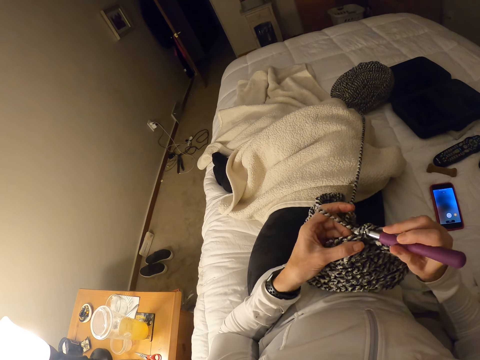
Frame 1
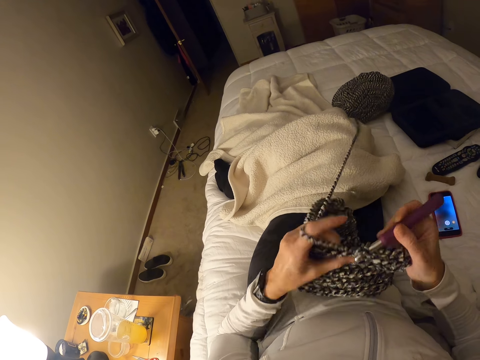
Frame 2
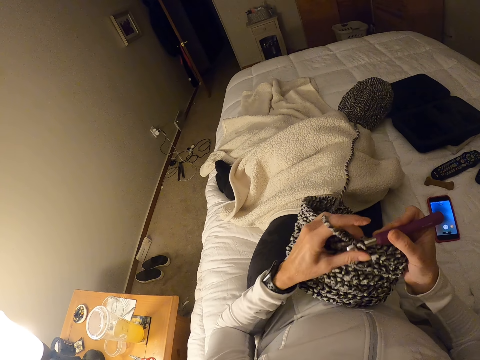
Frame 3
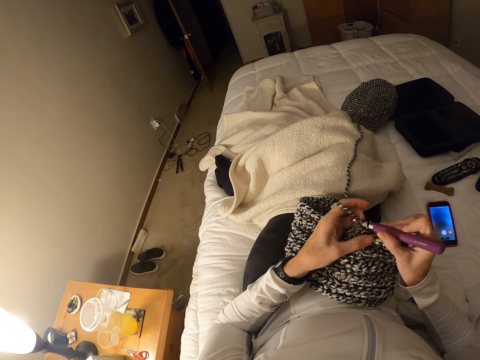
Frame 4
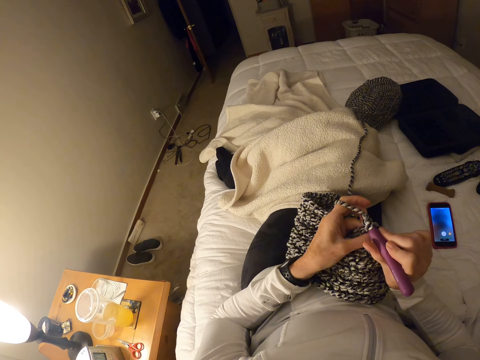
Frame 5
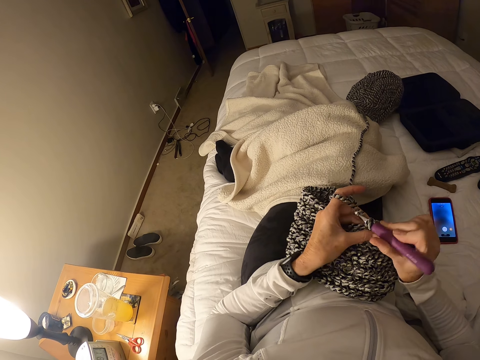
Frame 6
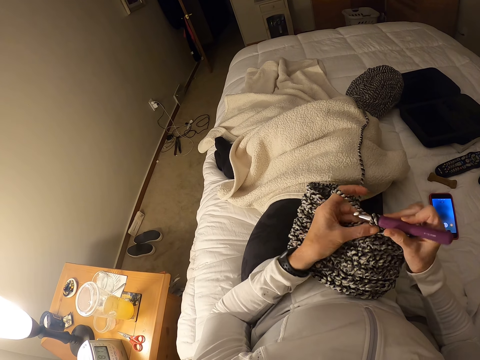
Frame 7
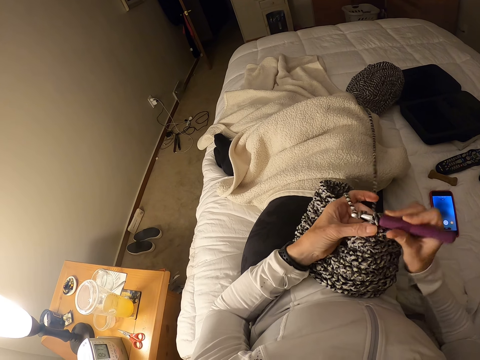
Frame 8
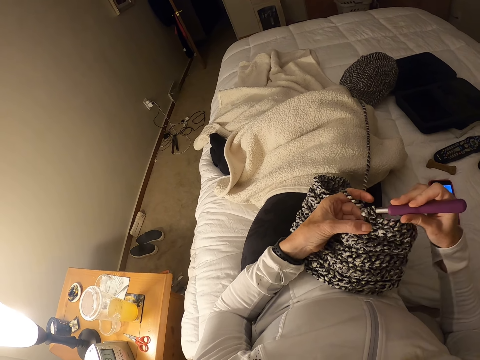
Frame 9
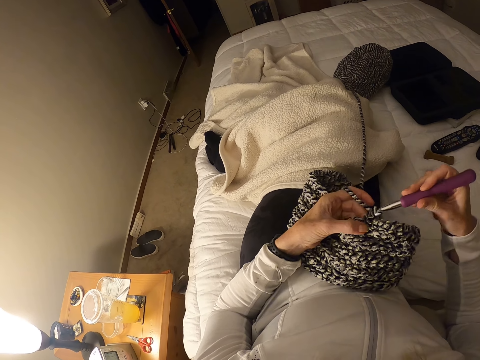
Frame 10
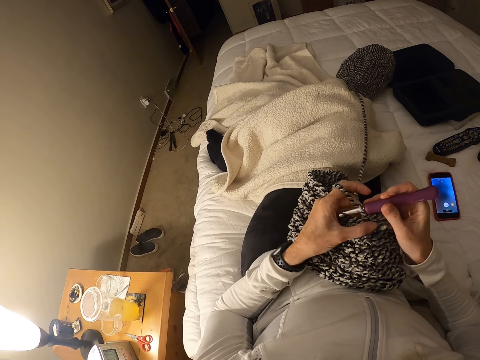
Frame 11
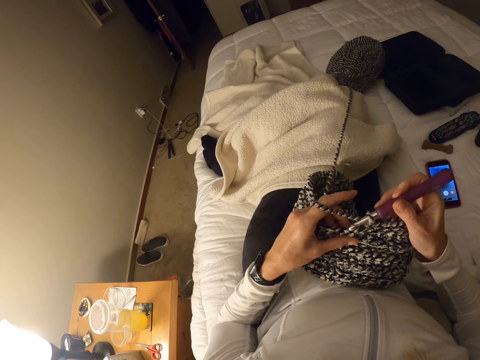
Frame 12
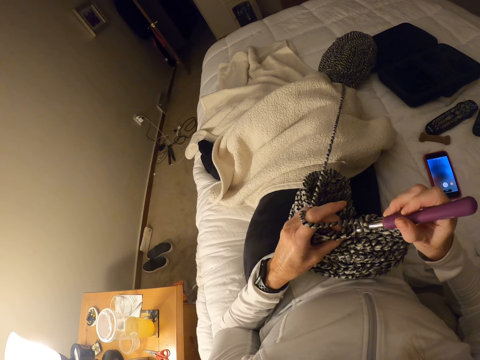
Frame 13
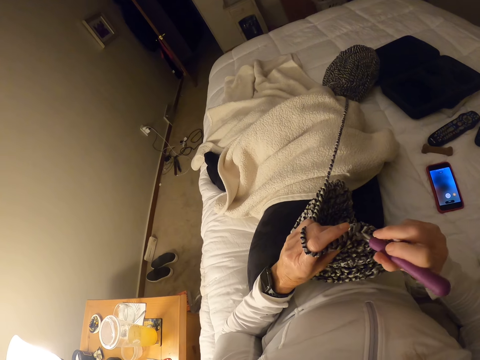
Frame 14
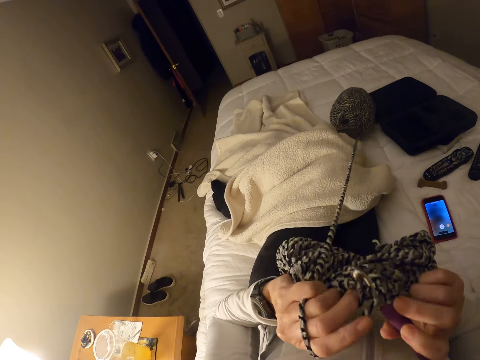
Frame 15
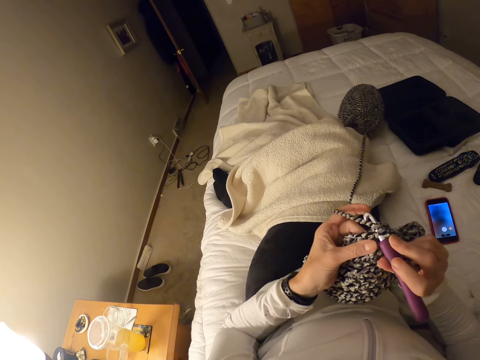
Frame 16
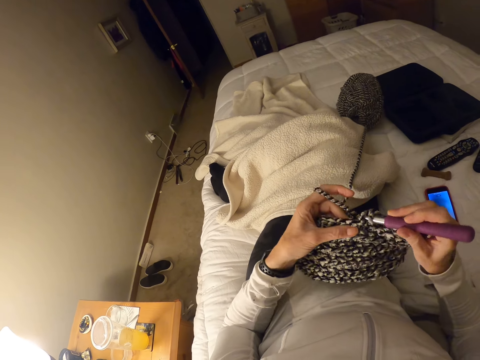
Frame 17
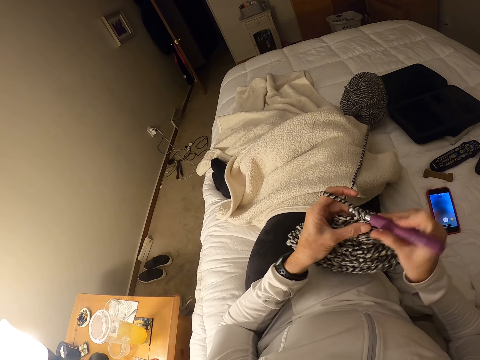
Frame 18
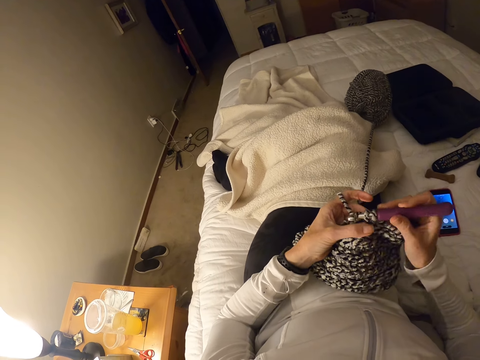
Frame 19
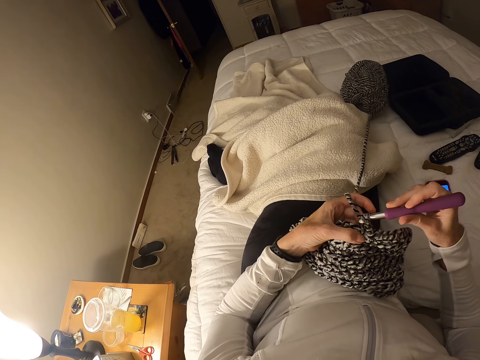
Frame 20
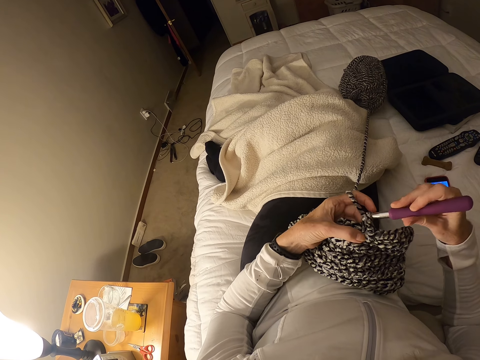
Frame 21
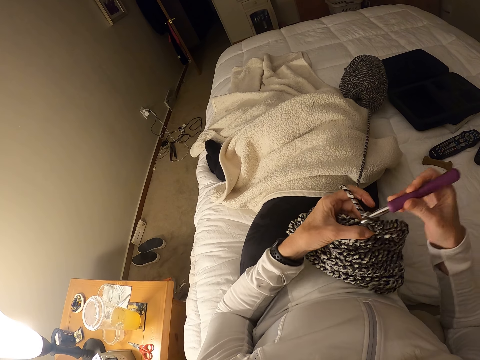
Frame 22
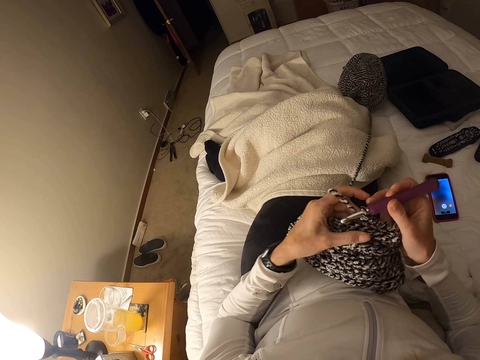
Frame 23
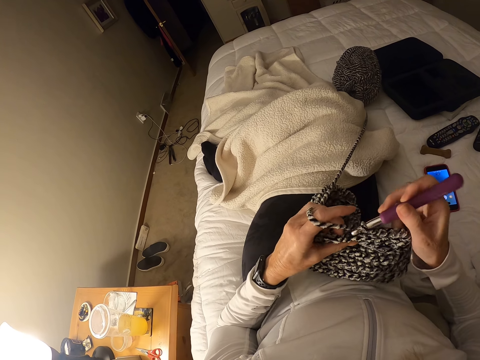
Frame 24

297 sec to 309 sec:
The camera wearer pulls the sewing thread. They knit with the thread. They pull the sewing thread.

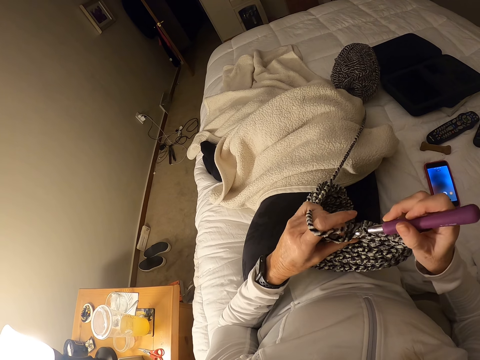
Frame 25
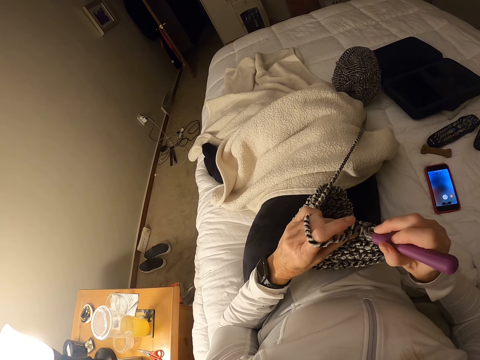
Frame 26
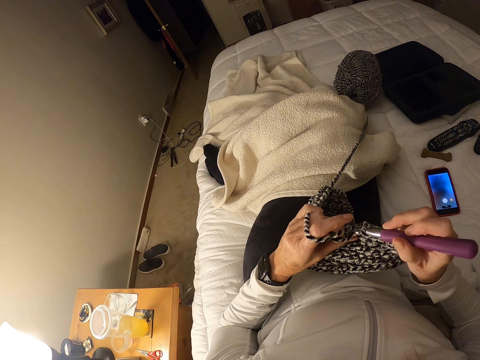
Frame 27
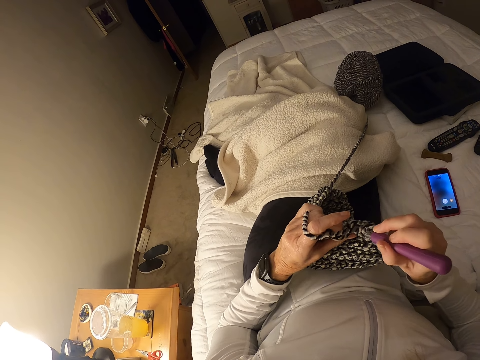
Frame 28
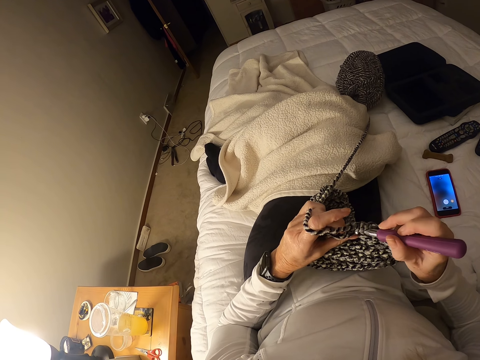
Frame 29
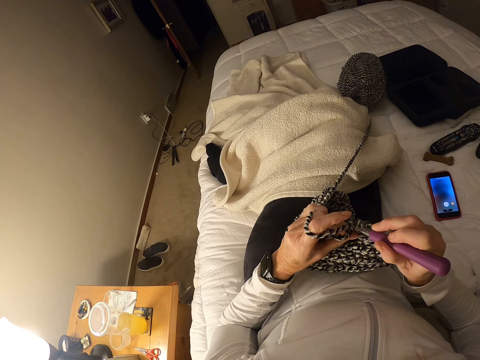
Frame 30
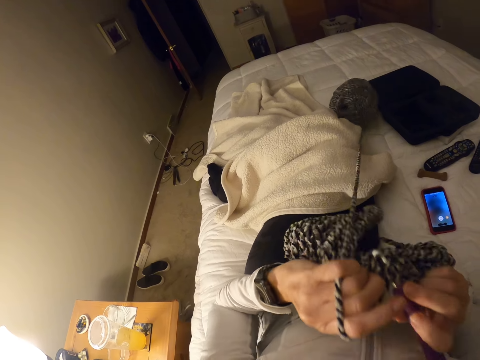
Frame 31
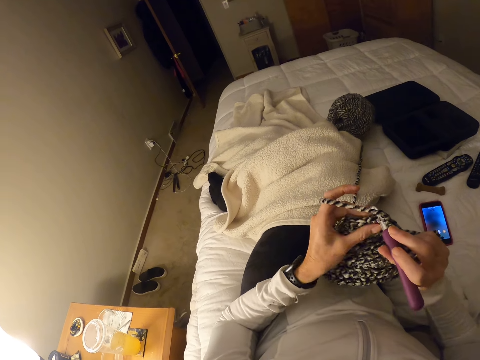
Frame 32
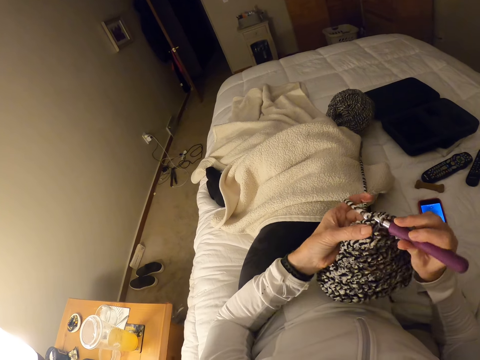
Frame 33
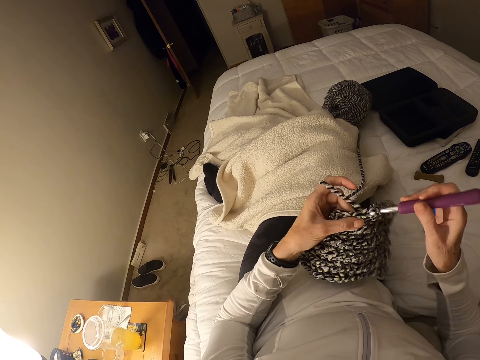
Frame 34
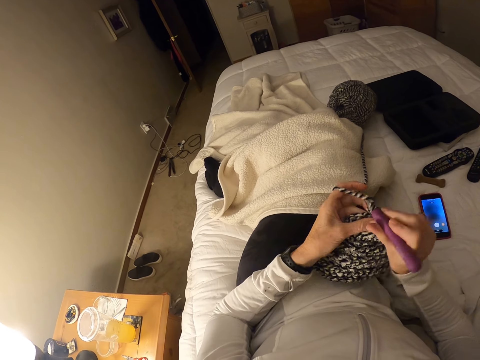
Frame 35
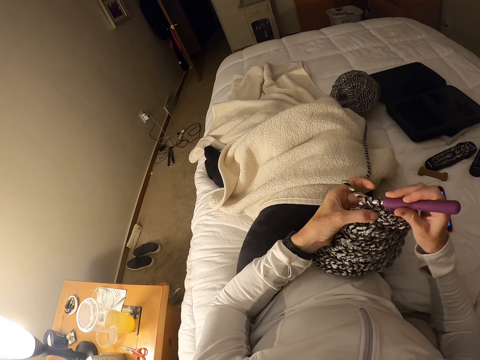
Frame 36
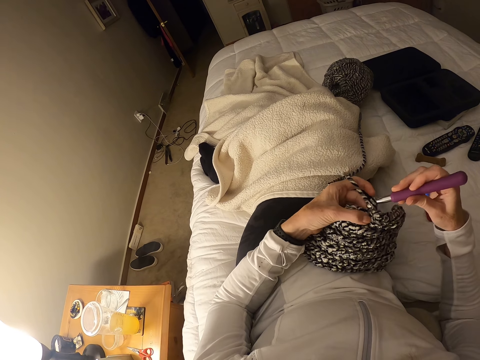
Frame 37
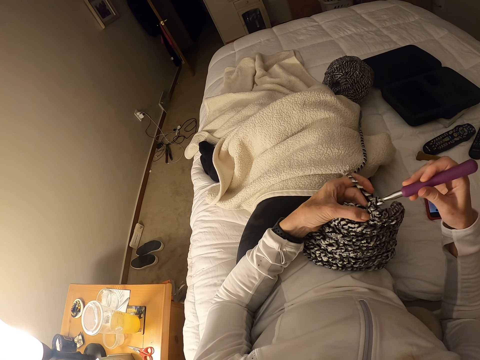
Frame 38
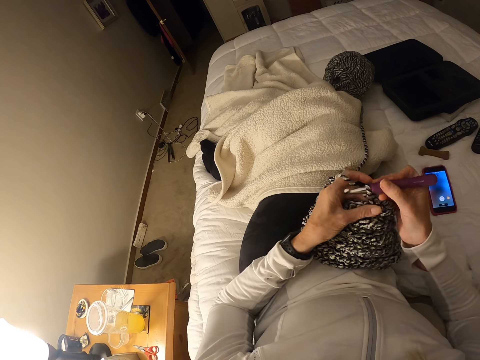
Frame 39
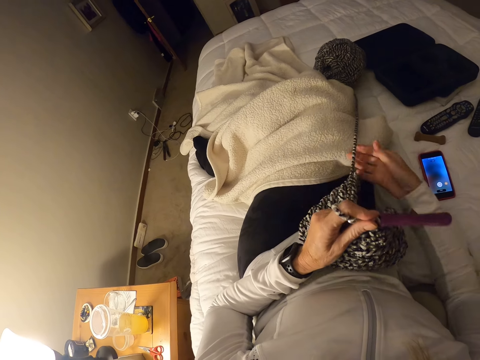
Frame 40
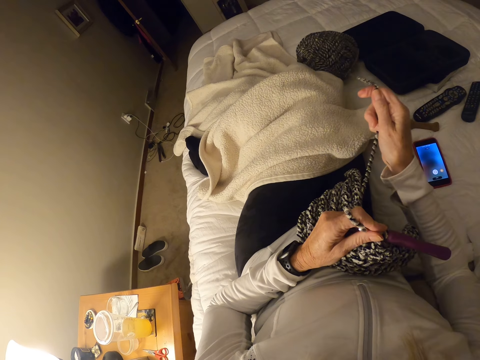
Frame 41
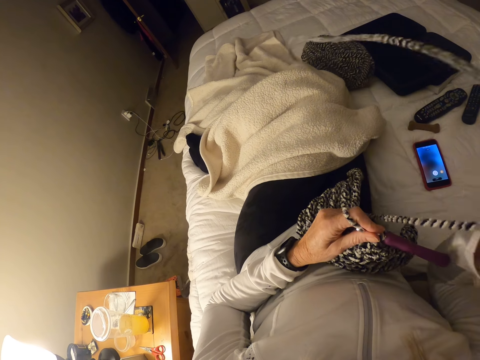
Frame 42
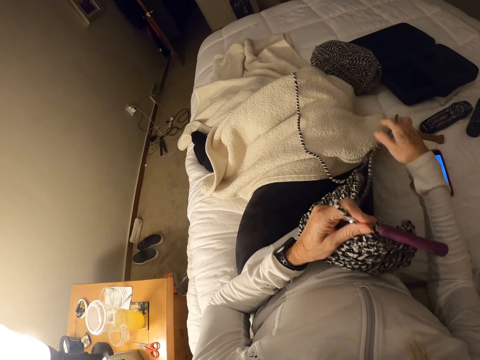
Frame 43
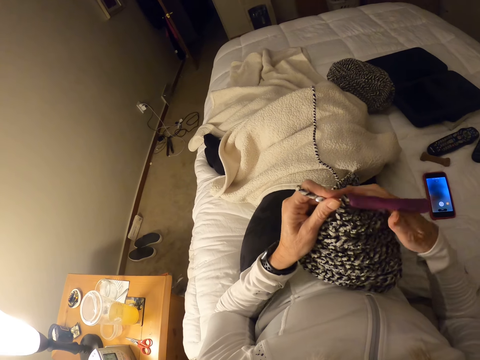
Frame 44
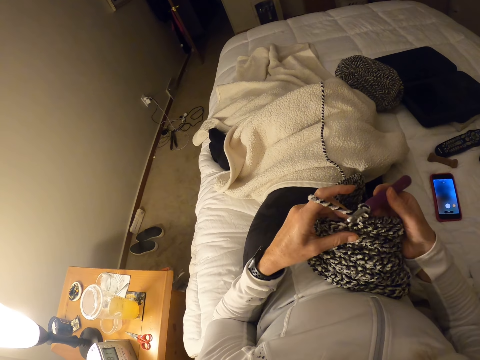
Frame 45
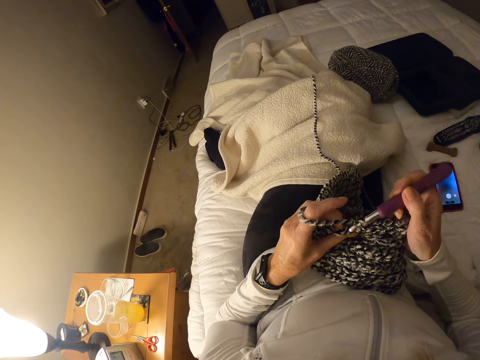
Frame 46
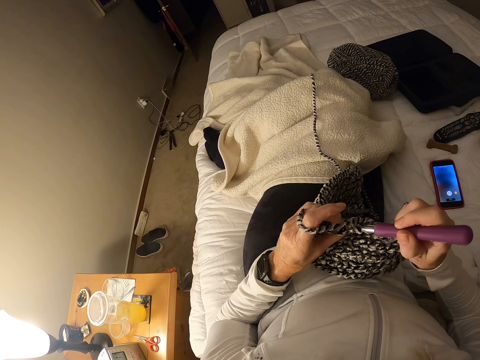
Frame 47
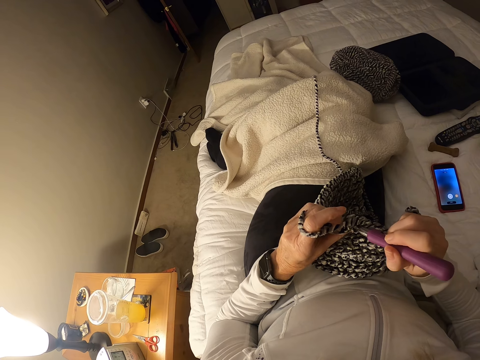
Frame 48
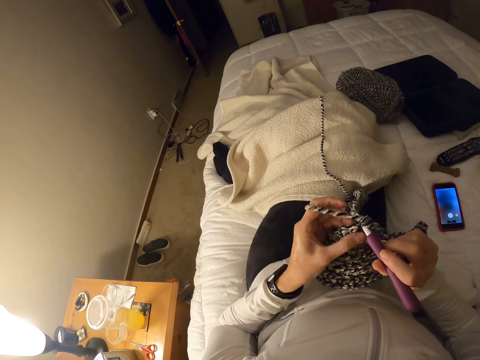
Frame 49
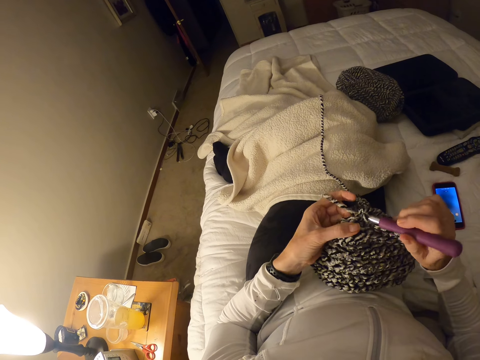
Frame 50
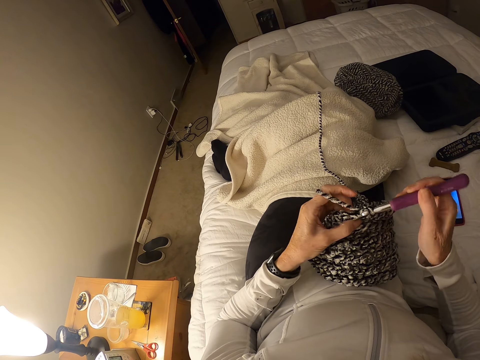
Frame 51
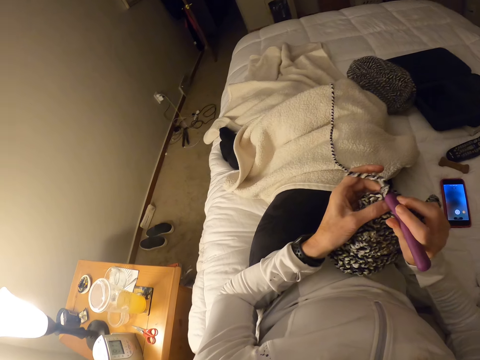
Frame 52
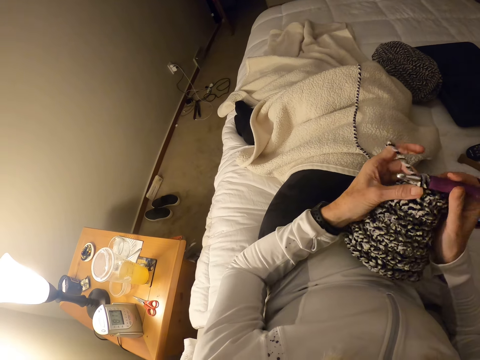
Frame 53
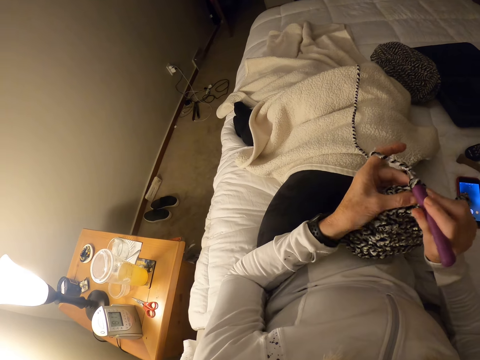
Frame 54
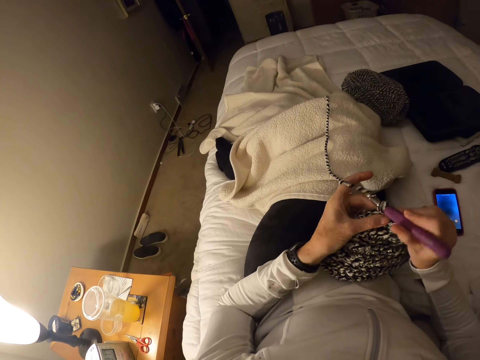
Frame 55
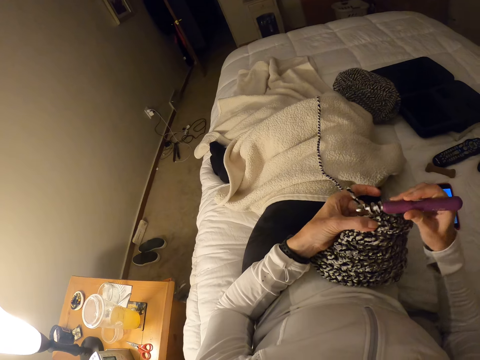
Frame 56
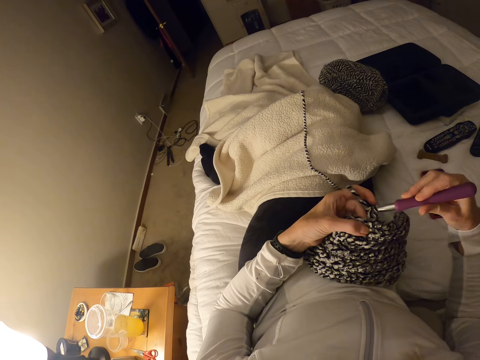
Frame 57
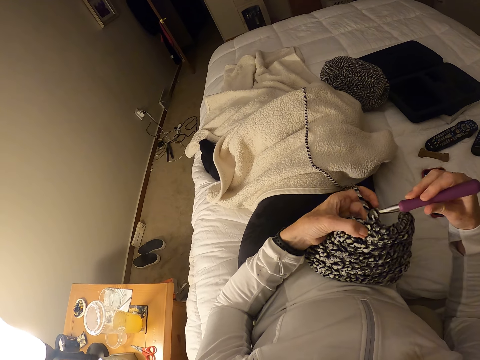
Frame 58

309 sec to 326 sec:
The camera wearer knits with the thread. They pull the sewing thread. They knit with the thread. They pull the sewing thread. They knit with the thread.
